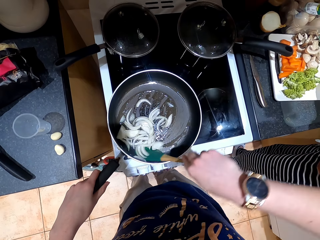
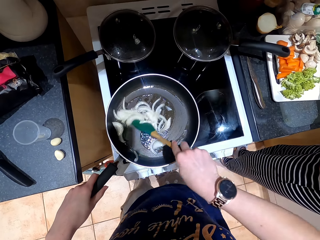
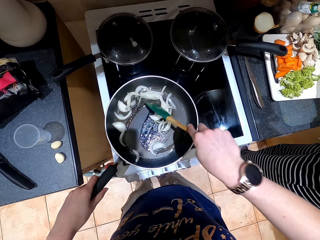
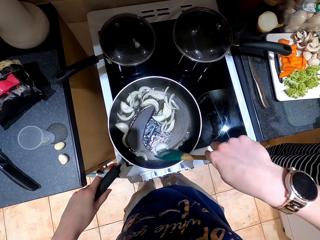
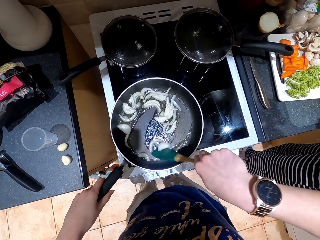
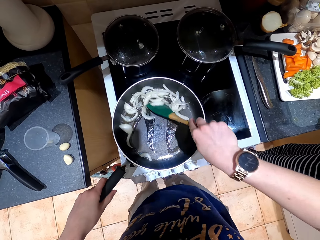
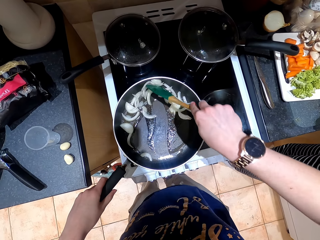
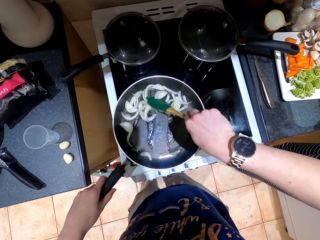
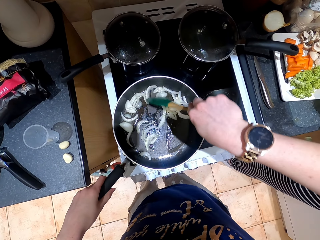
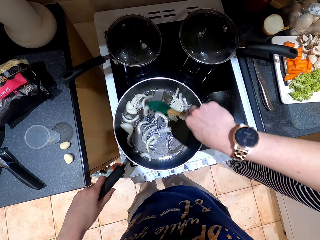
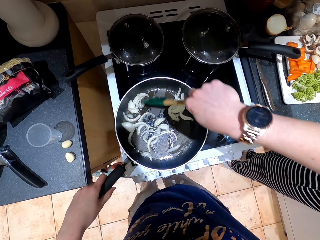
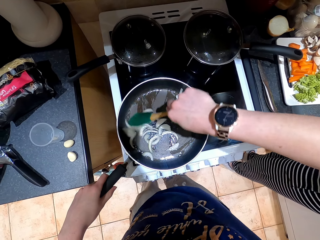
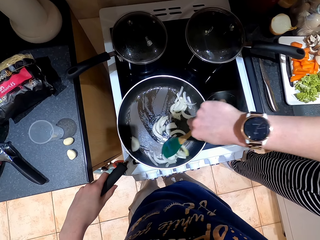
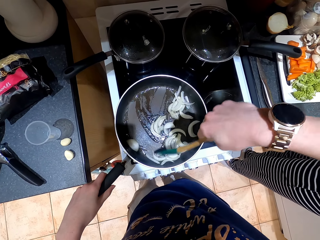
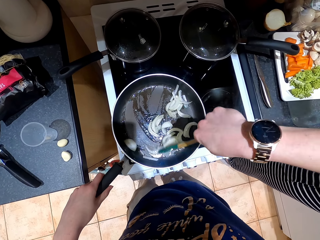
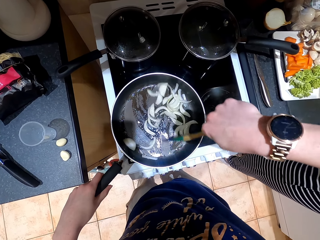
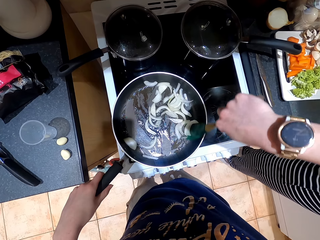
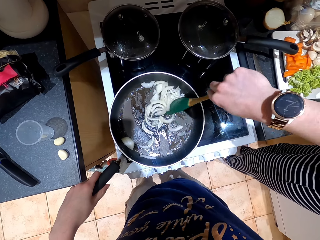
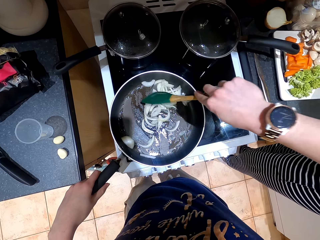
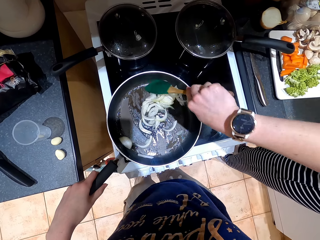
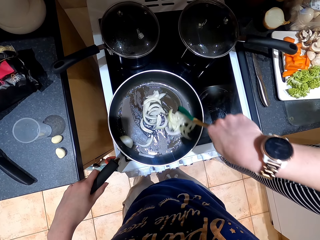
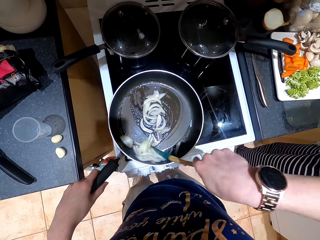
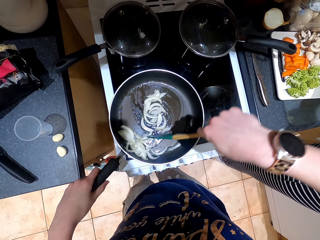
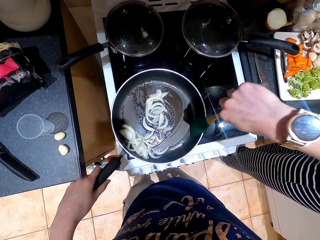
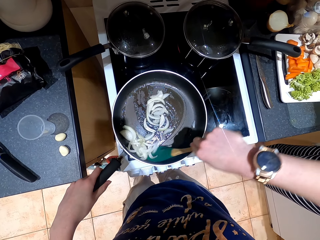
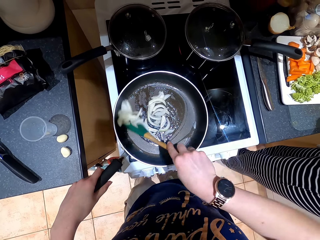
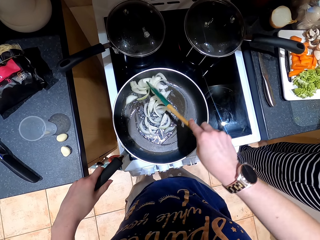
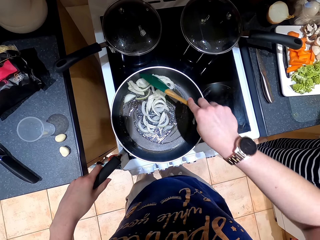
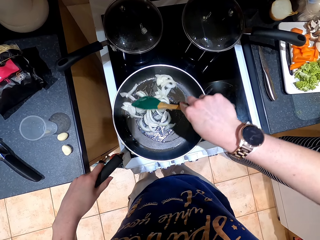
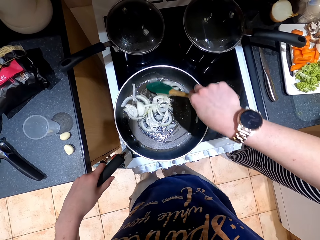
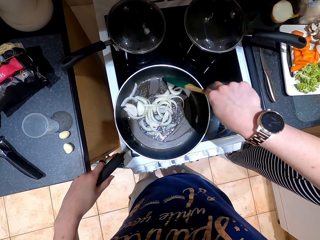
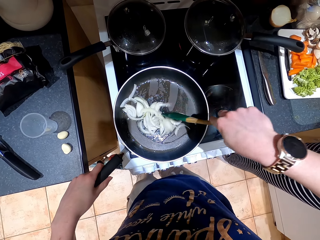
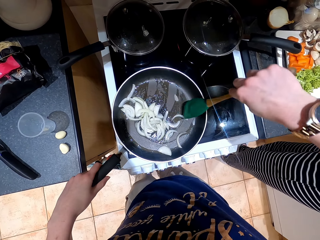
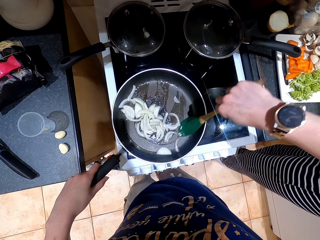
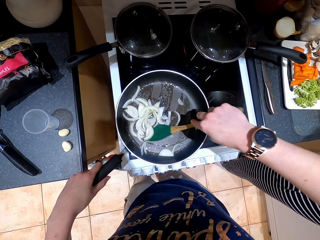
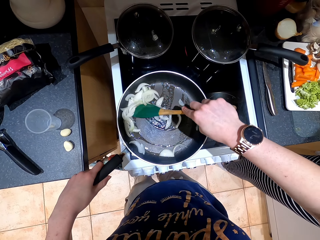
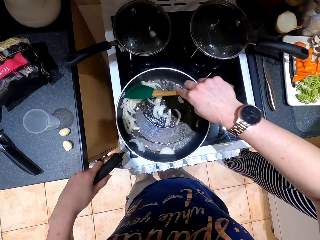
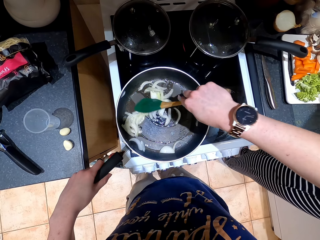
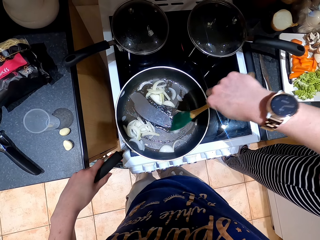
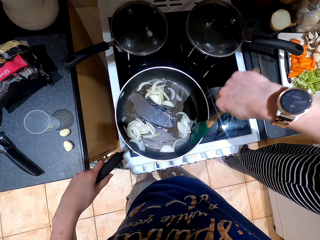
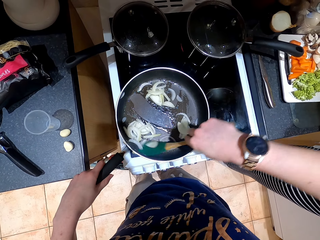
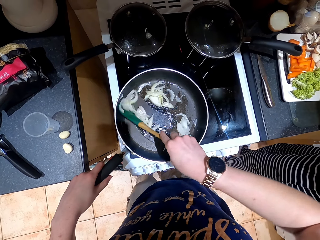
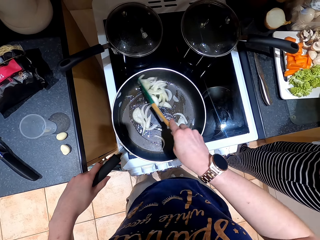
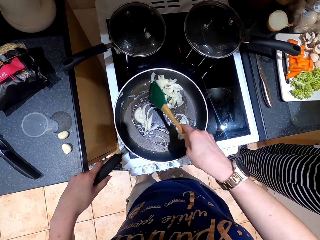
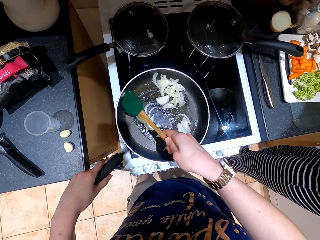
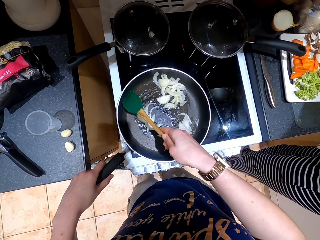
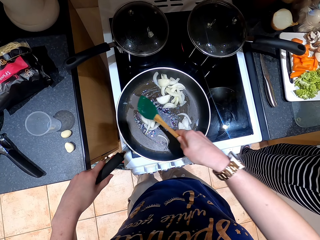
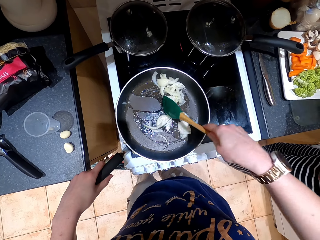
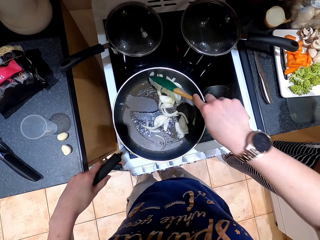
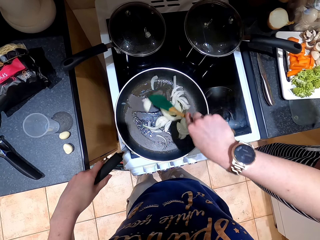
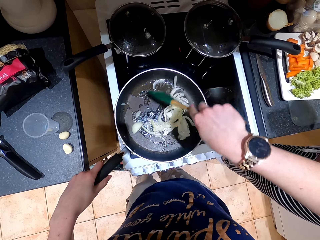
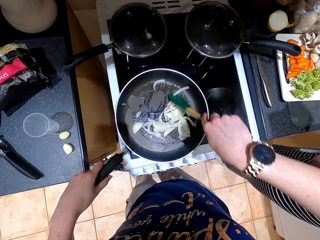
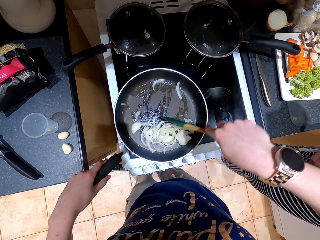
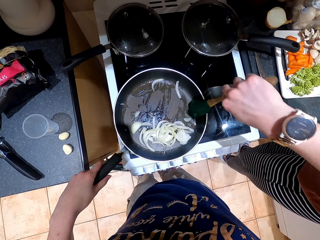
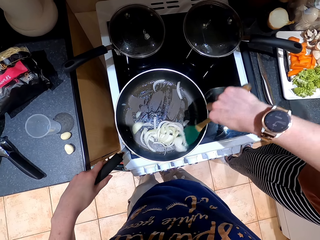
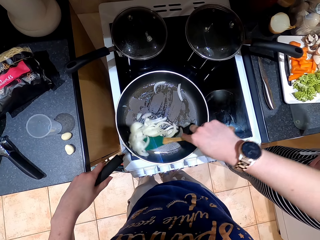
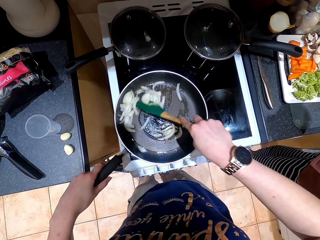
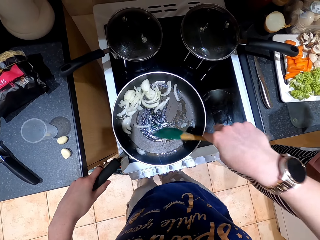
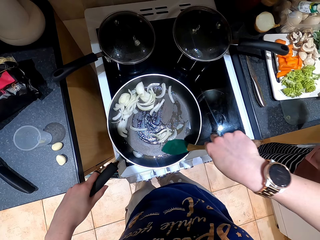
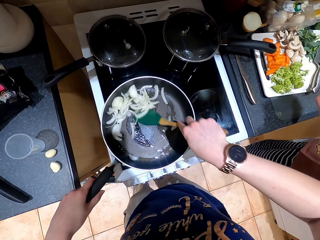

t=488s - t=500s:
A person converses with the female camera wearer.

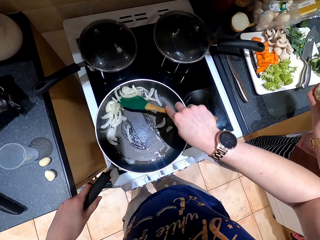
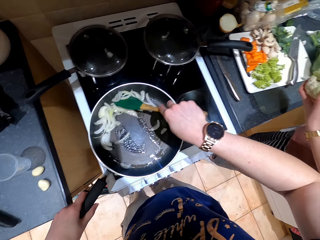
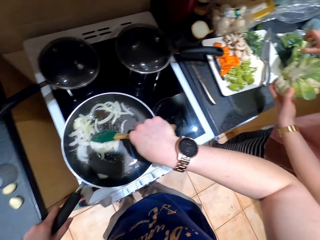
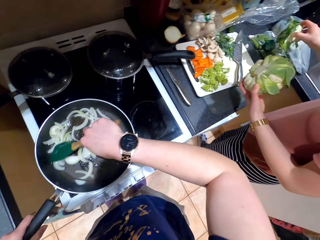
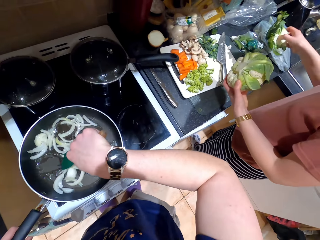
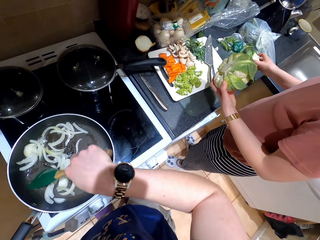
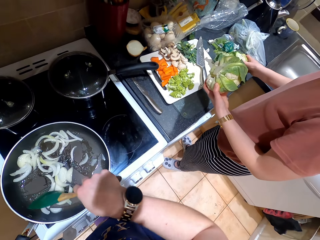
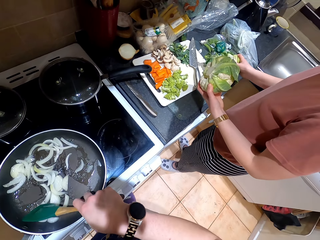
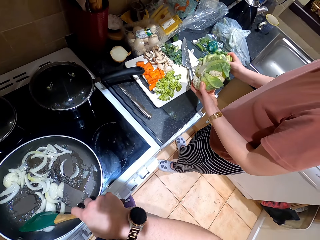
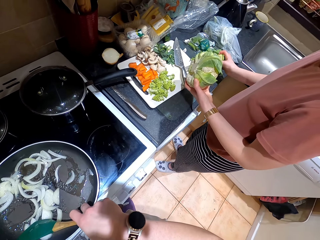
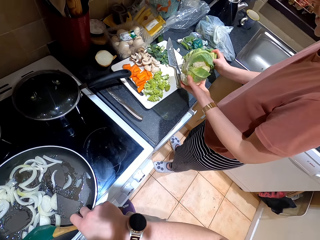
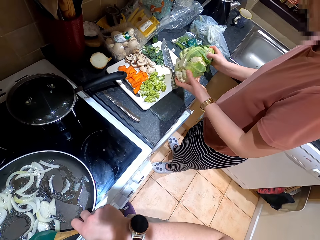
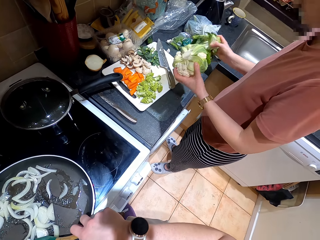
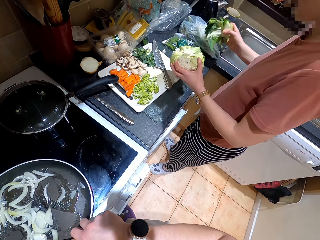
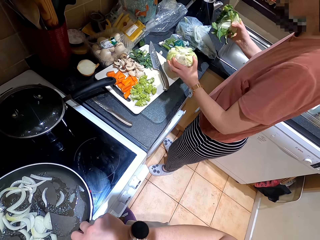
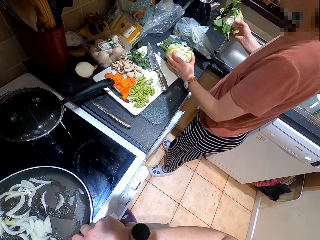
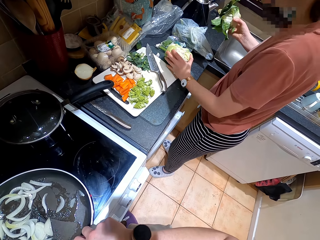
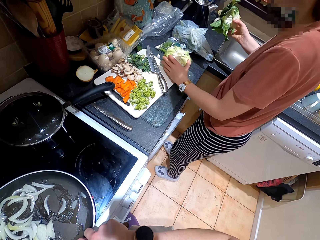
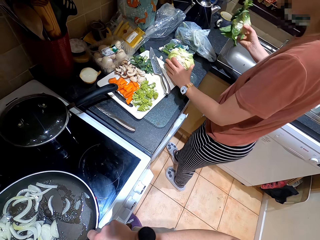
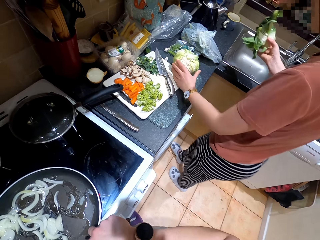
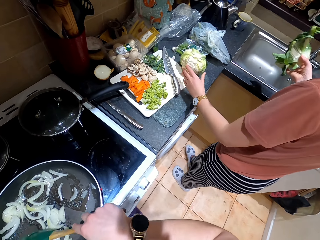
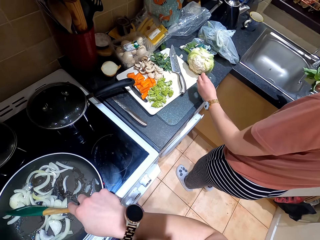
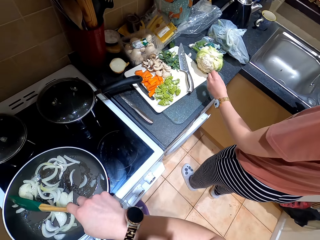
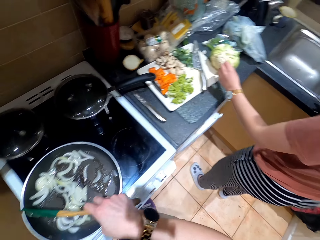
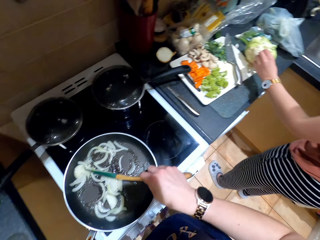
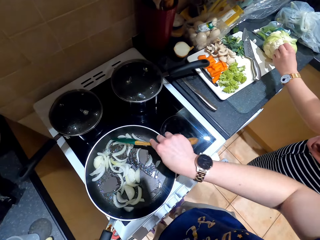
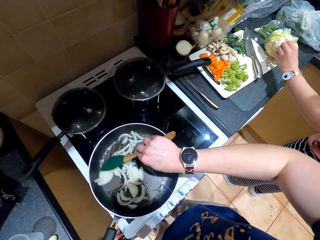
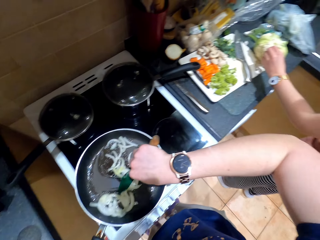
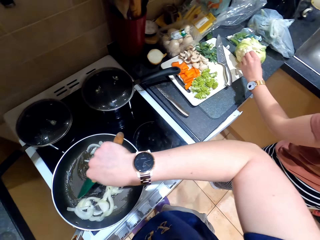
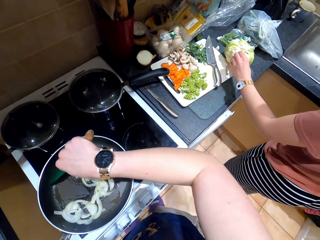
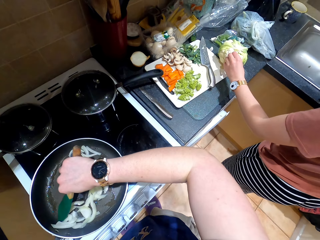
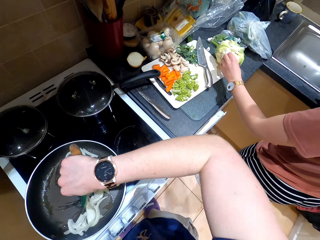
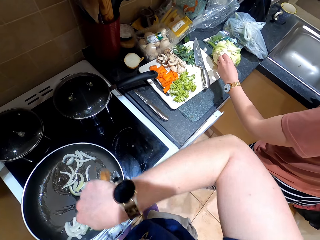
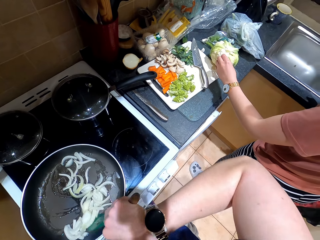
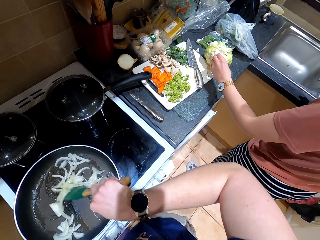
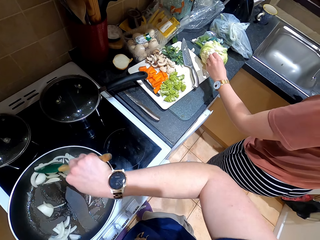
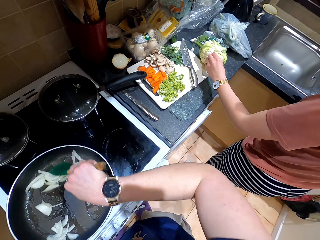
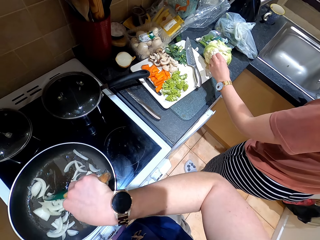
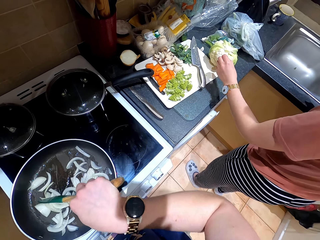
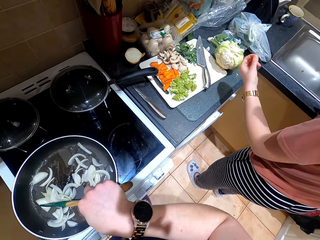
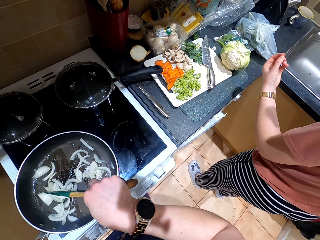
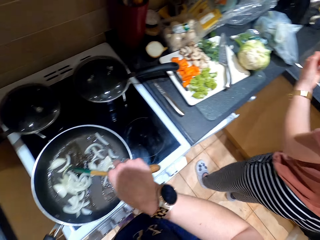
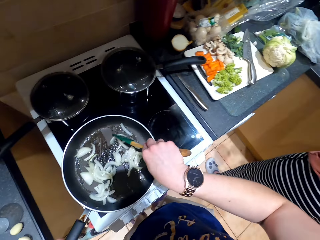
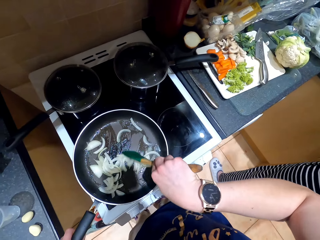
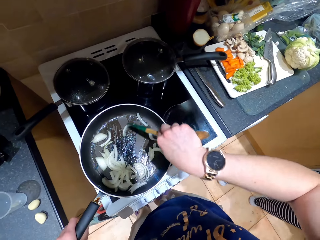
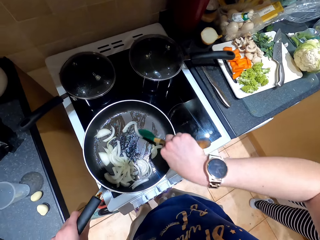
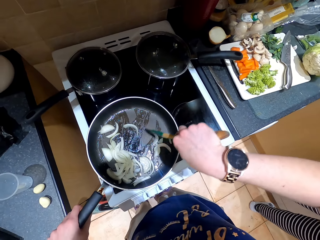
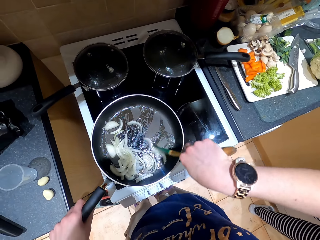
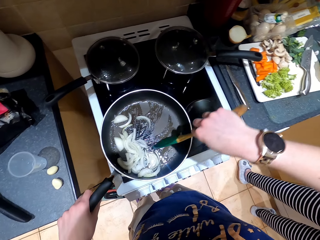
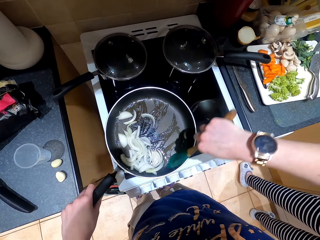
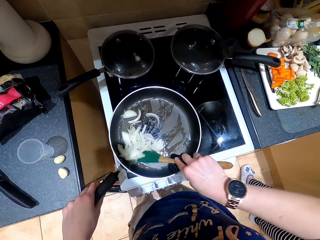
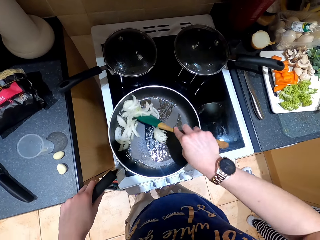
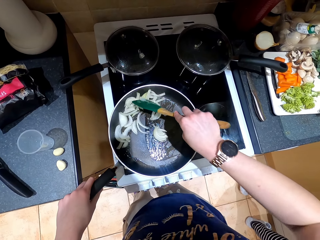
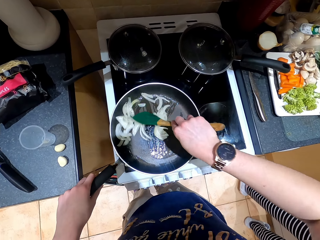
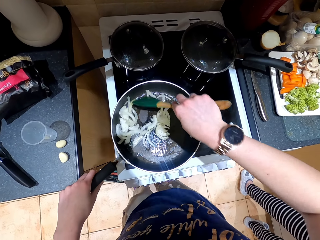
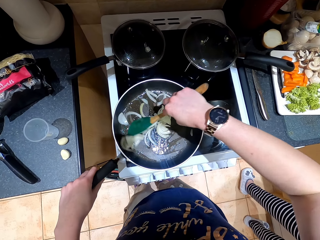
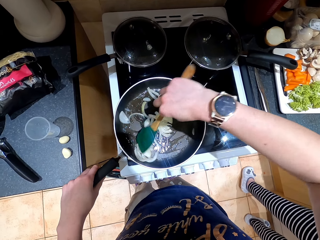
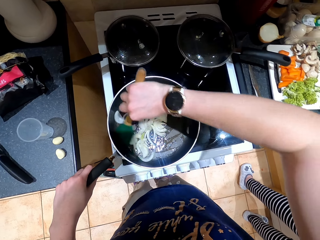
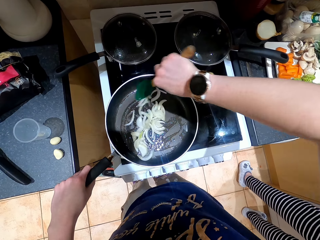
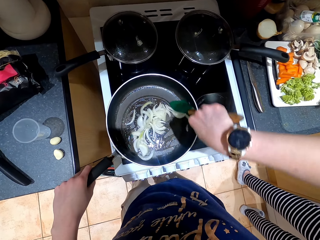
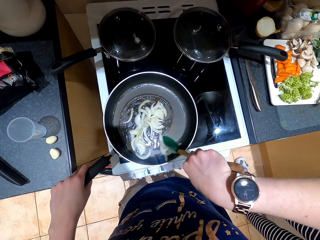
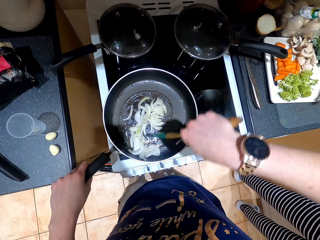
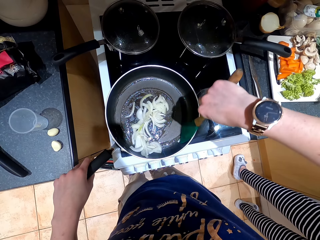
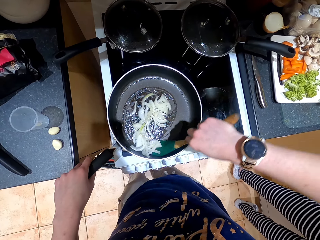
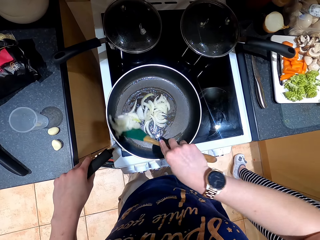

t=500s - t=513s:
The camera wearer picks cabbage leaves from the chopping board. They place the cabbage on the chopping board. They fry onions. A person converses with the female camera wearer. The camera wearer stirs the pan with a cooking stick.
